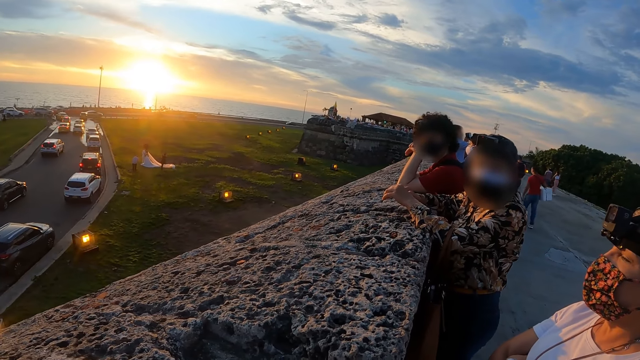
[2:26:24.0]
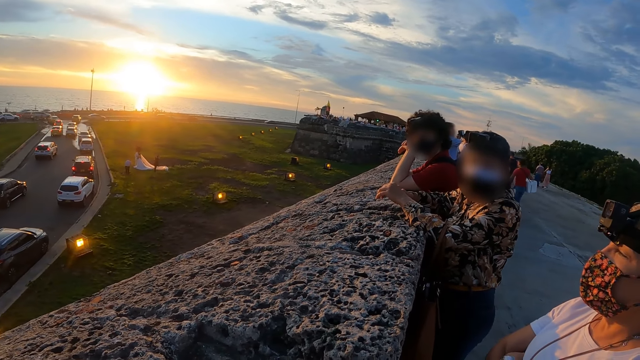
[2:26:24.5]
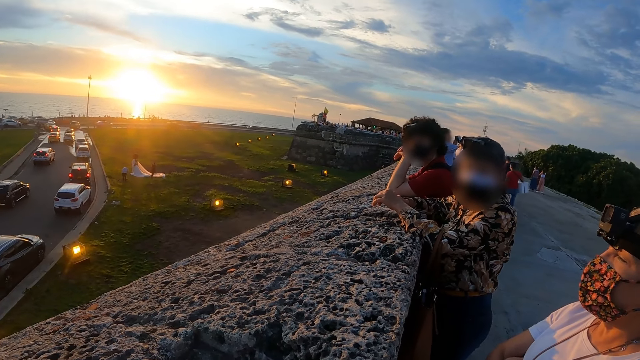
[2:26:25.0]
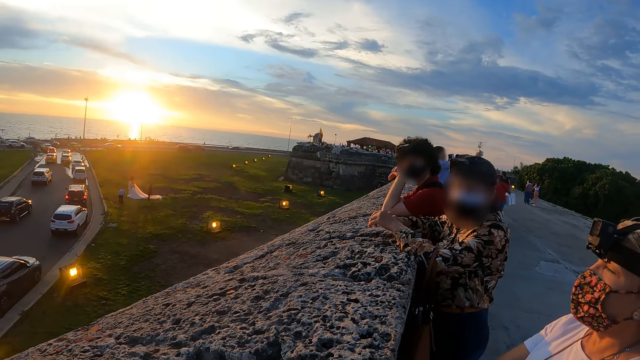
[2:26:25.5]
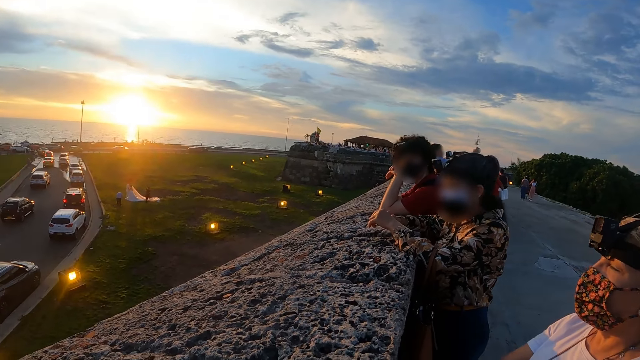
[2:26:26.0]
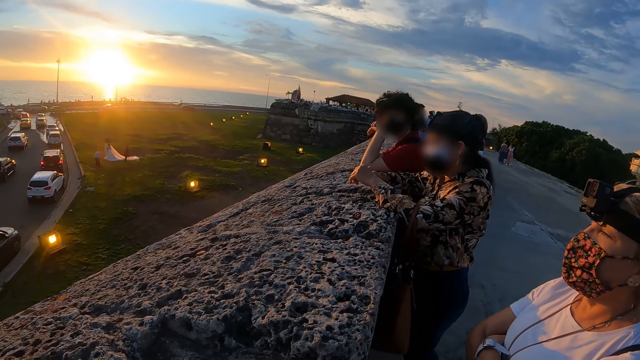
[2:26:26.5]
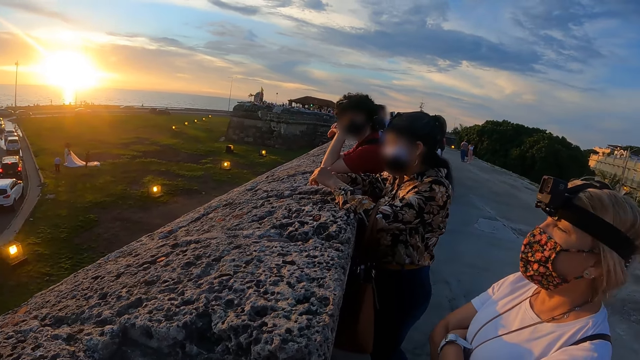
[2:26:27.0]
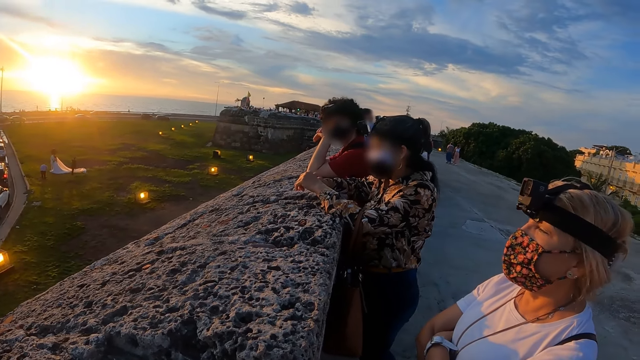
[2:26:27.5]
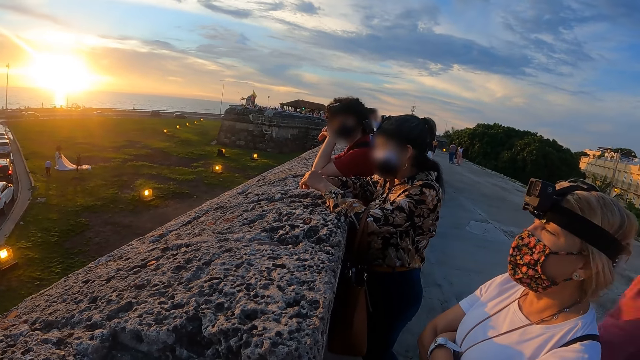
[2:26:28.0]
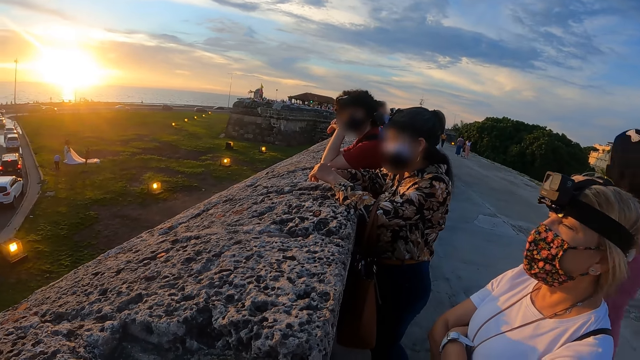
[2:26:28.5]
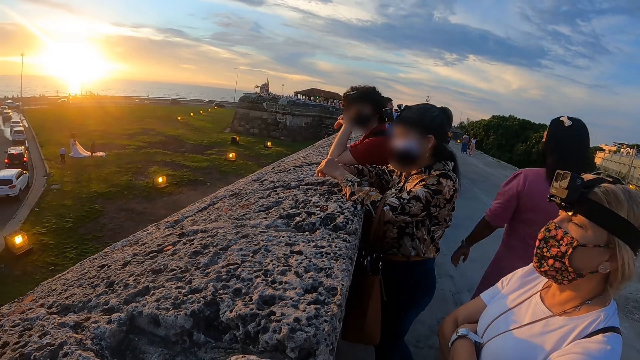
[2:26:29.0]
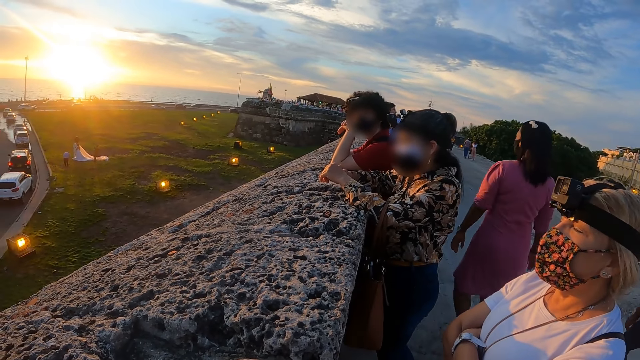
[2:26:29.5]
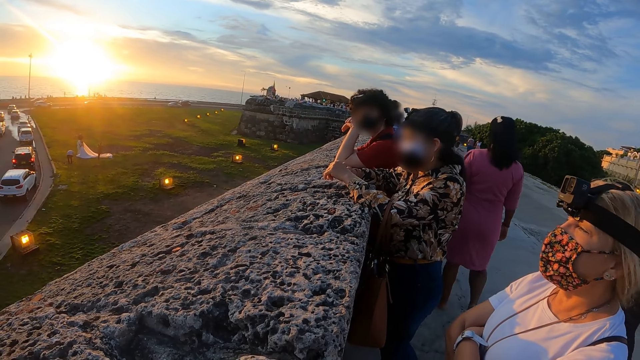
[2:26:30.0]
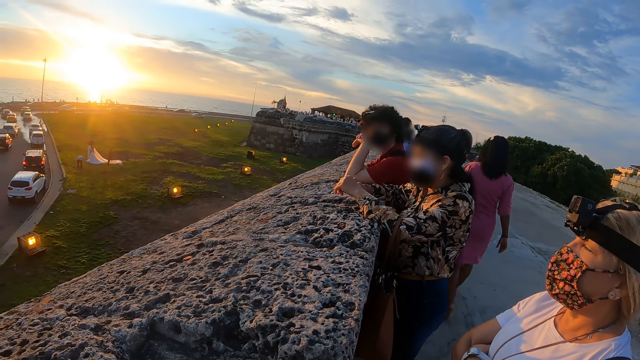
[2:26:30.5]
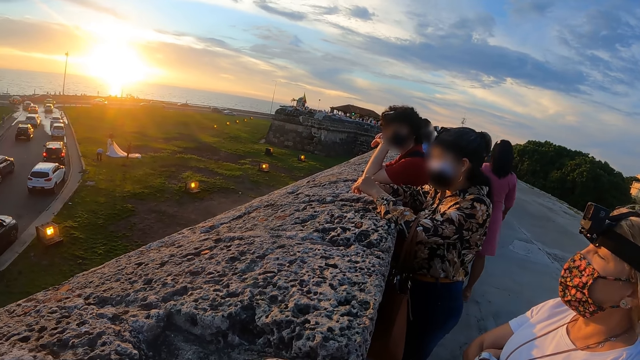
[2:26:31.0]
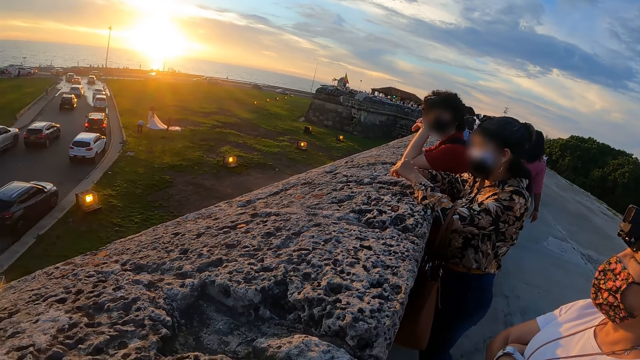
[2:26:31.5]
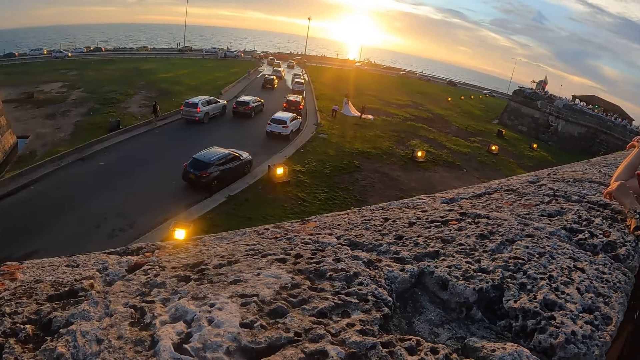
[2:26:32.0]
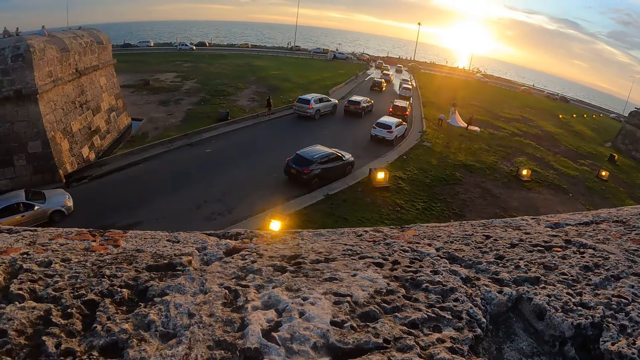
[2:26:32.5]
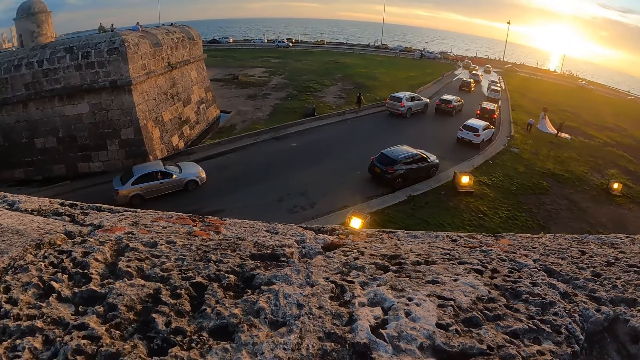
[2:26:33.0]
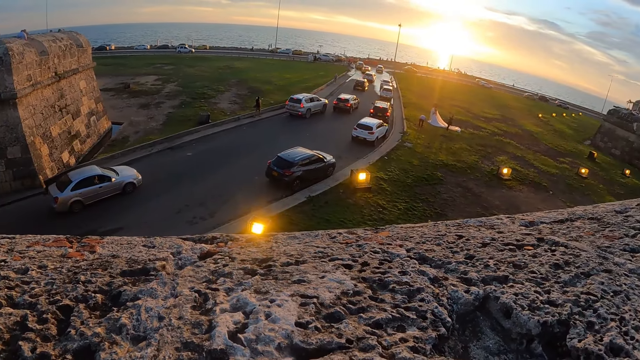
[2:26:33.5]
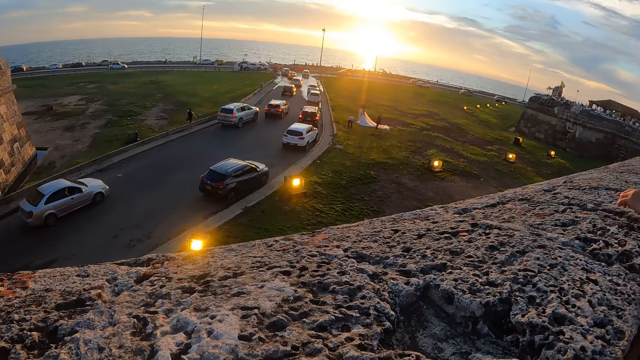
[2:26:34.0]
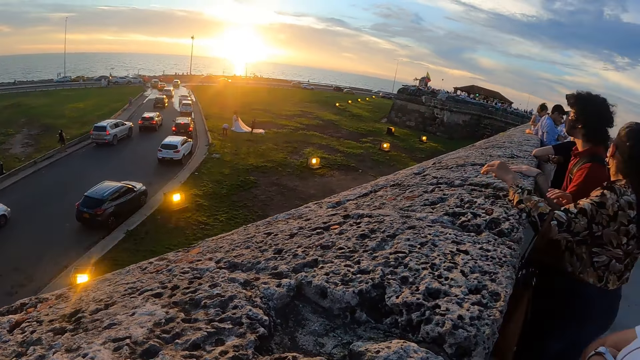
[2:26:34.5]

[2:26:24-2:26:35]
The camera wearer looks around.

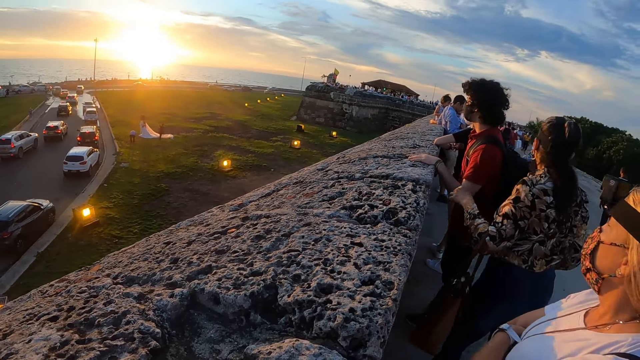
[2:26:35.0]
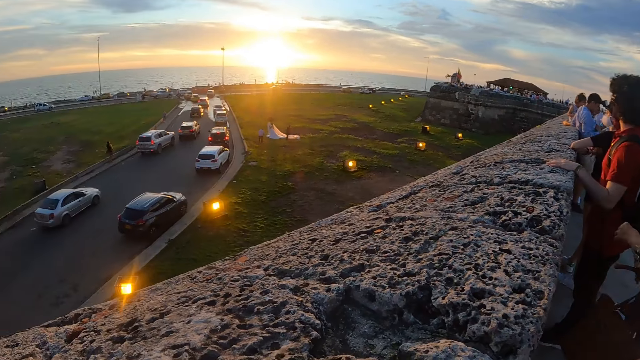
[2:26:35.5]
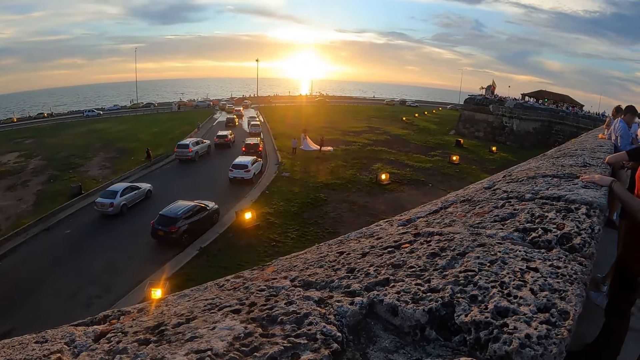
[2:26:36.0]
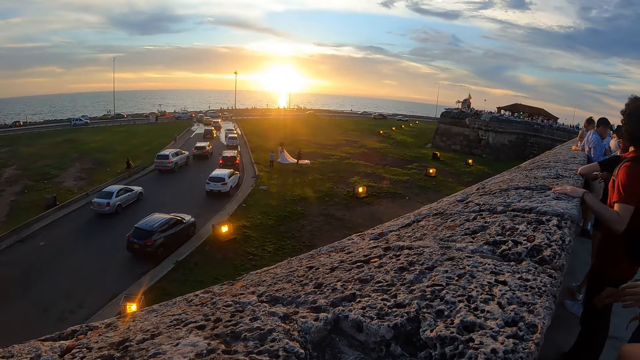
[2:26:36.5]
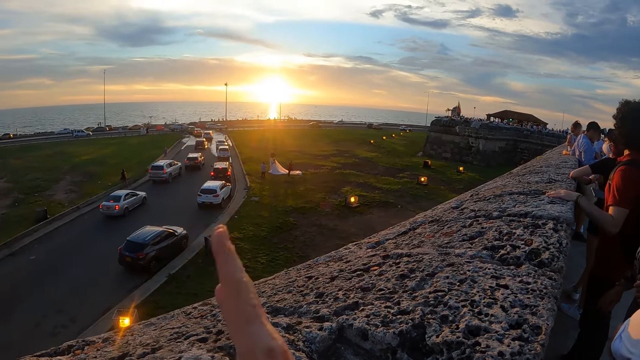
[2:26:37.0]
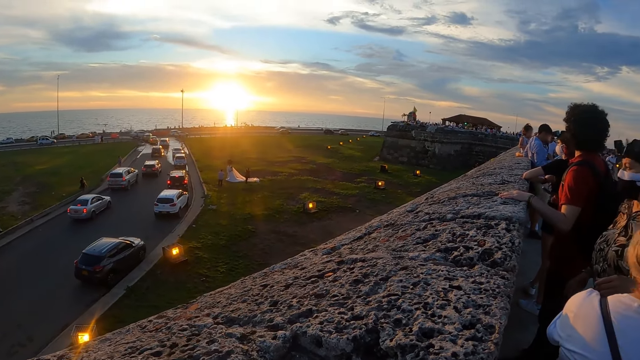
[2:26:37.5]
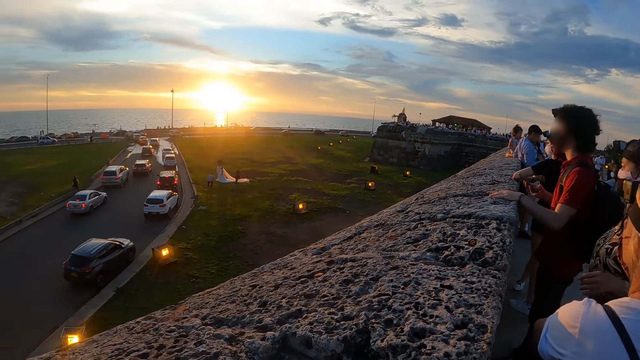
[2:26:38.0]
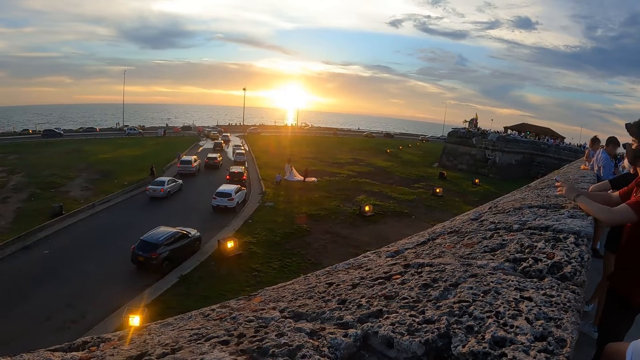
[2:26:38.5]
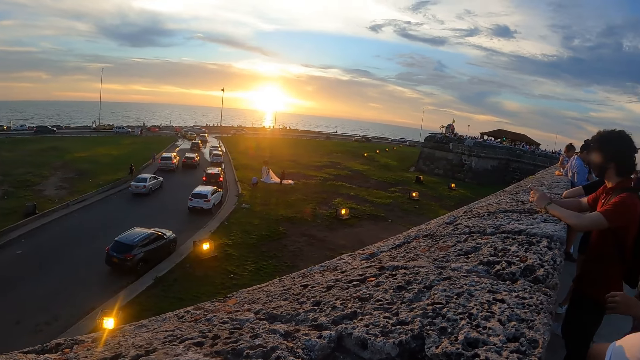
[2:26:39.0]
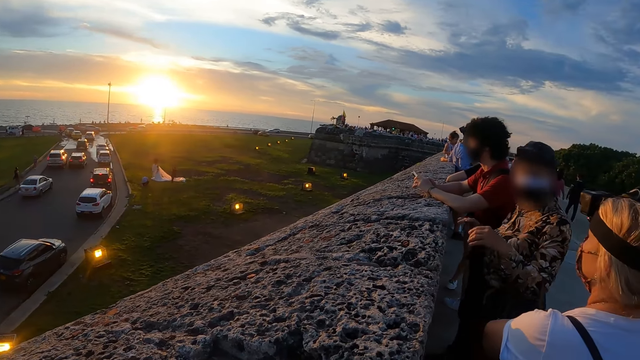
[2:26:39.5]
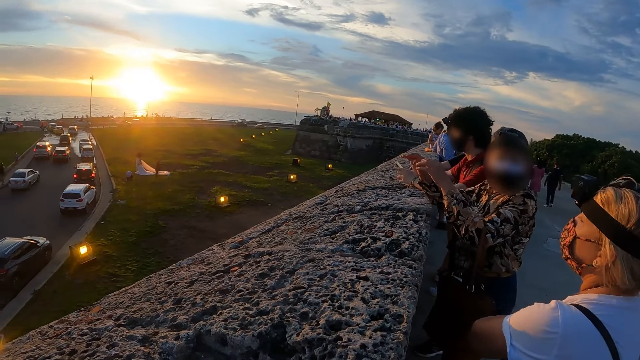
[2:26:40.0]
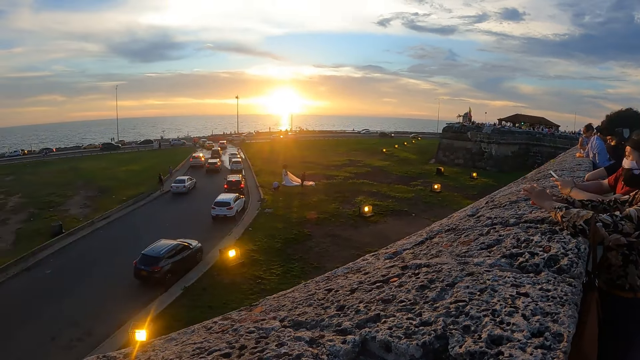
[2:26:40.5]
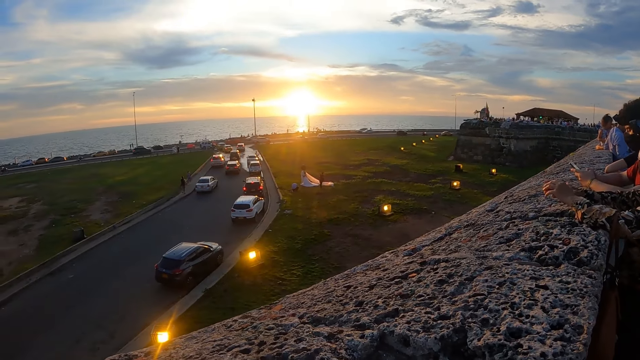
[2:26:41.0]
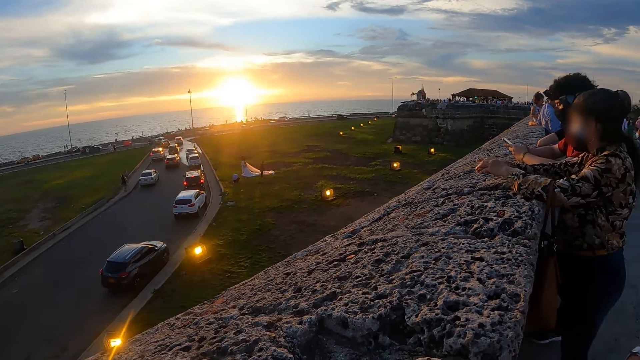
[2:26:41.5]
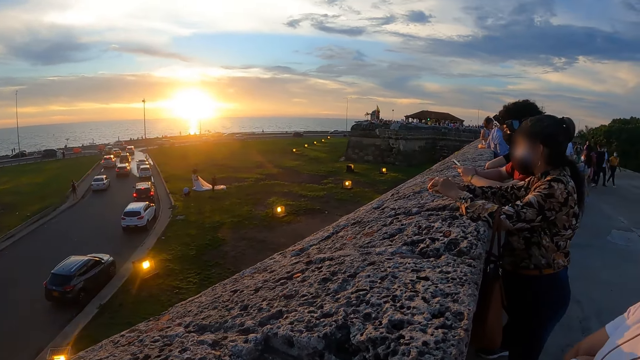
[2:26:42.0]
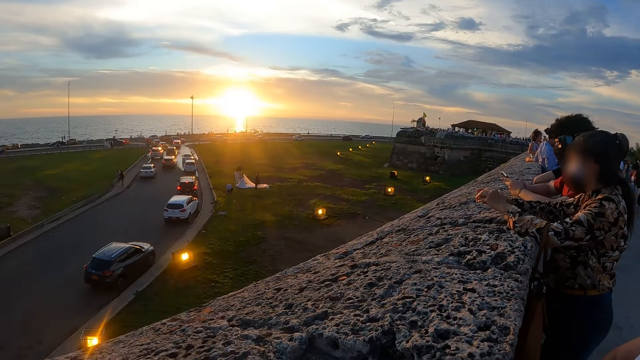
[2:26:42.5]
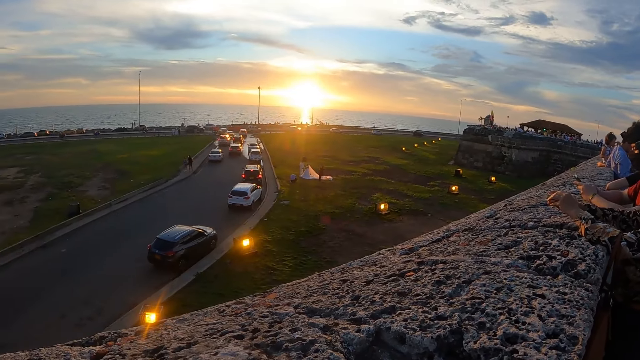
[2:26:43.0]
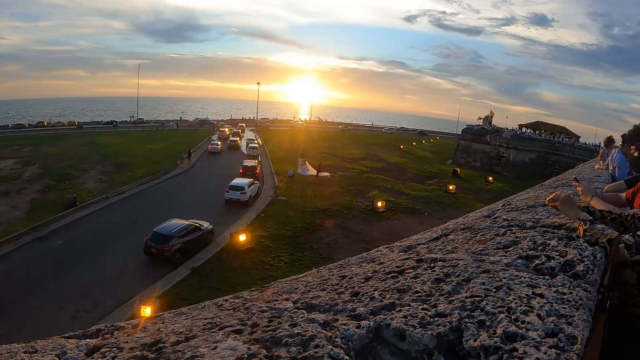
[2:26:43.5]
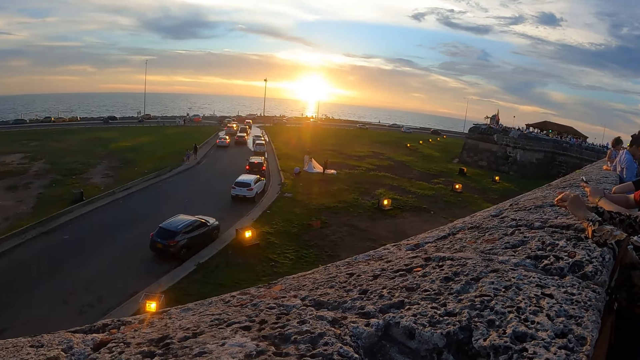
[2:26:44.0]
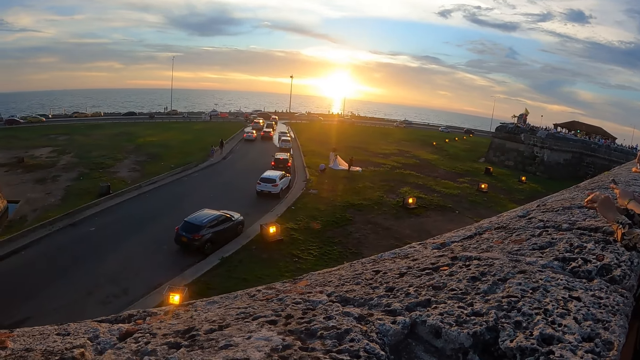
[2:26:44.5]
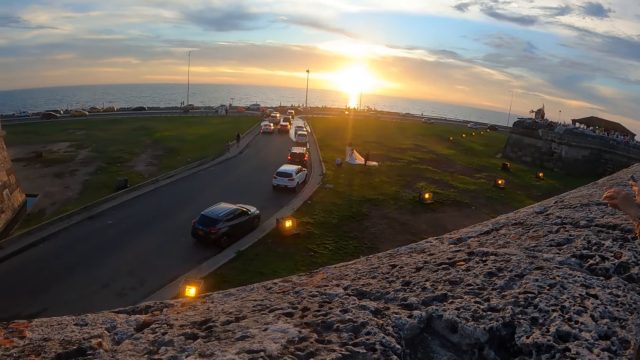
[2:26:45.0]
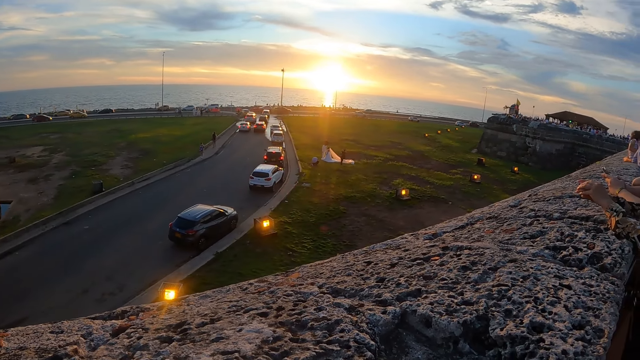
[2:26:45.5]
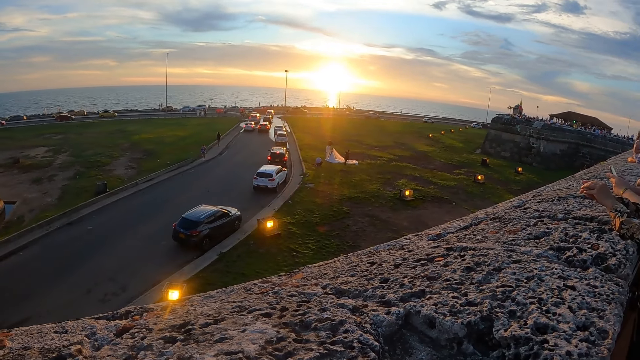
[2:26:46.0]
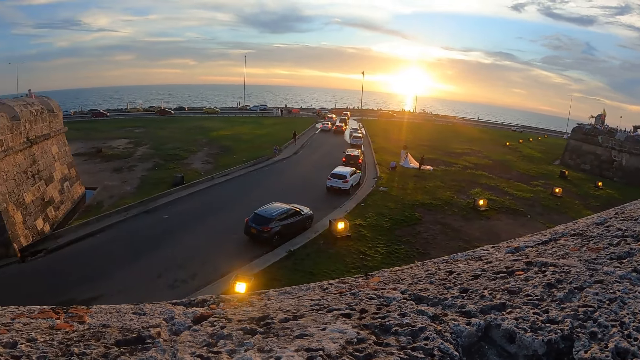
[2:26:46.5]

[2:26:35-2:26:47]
The camera wearer points around. They look around. They look at a person. They look around.
